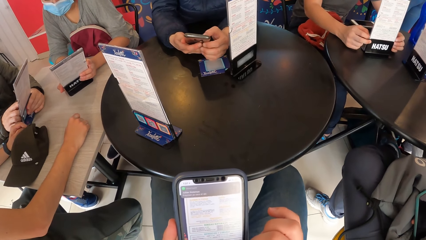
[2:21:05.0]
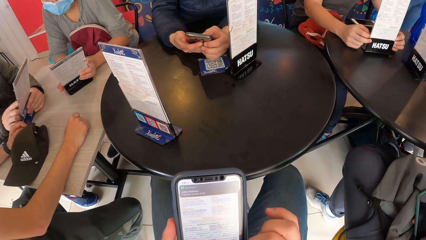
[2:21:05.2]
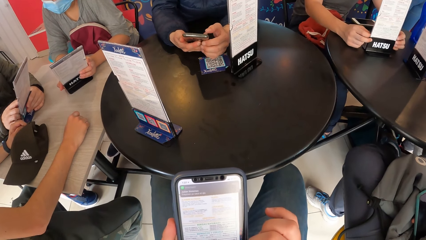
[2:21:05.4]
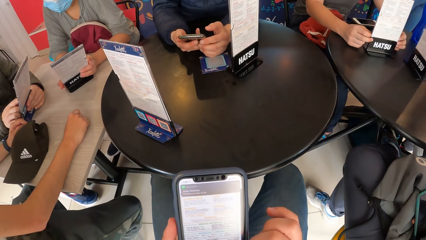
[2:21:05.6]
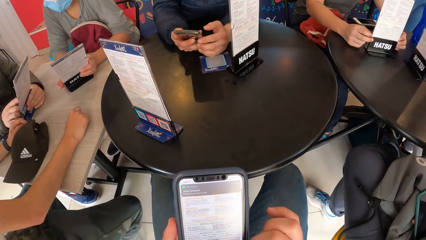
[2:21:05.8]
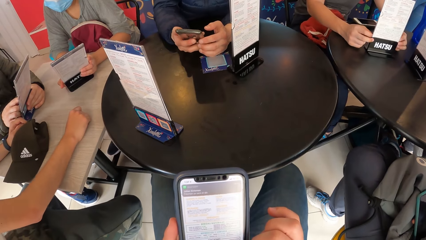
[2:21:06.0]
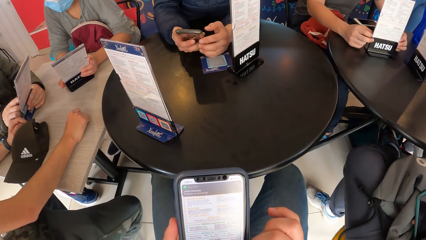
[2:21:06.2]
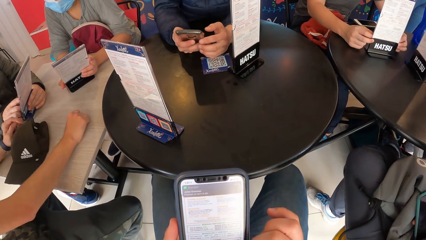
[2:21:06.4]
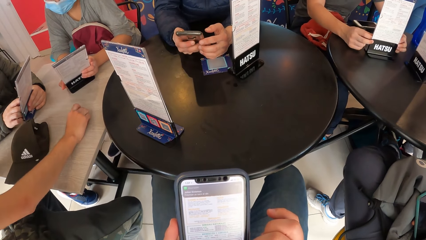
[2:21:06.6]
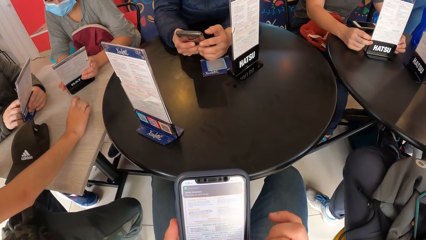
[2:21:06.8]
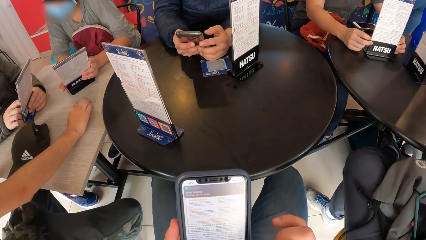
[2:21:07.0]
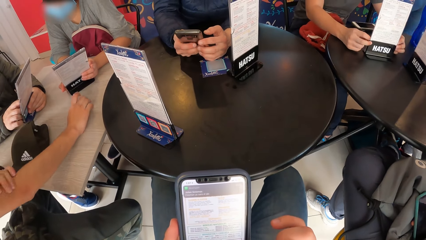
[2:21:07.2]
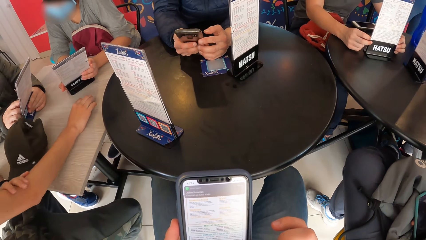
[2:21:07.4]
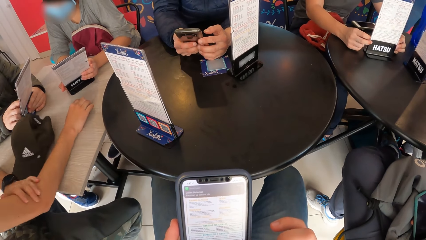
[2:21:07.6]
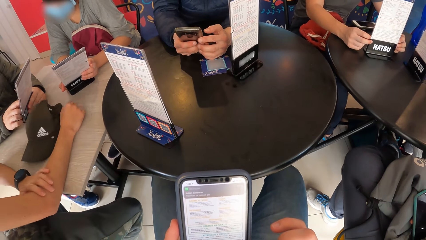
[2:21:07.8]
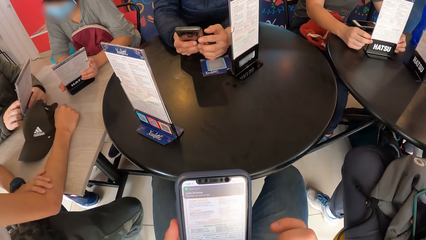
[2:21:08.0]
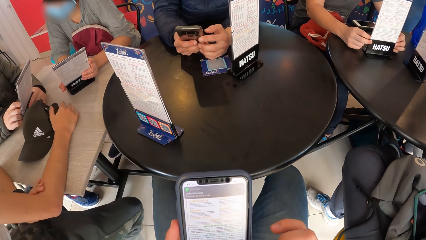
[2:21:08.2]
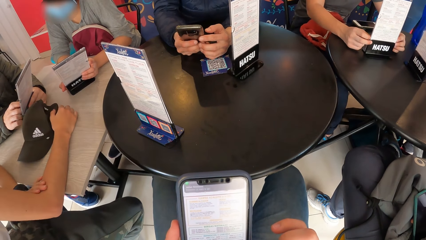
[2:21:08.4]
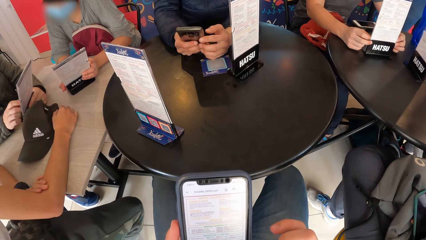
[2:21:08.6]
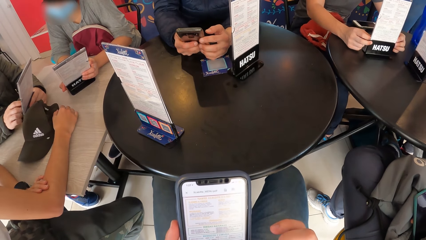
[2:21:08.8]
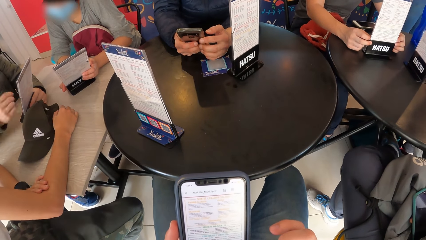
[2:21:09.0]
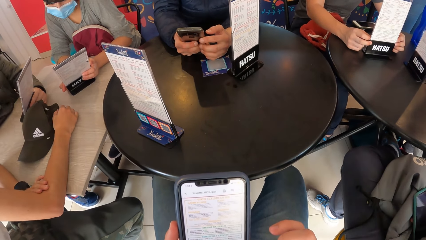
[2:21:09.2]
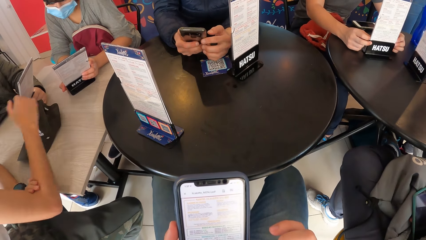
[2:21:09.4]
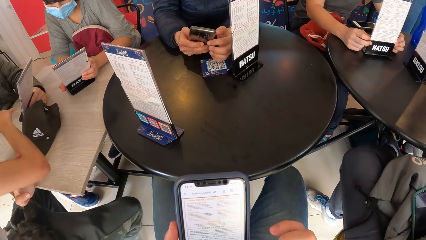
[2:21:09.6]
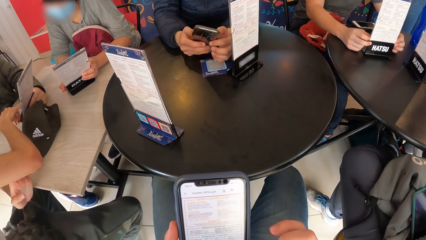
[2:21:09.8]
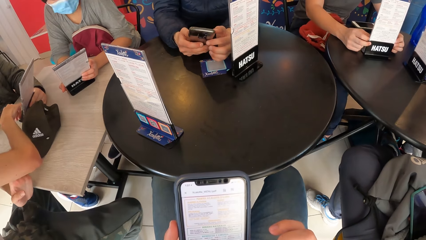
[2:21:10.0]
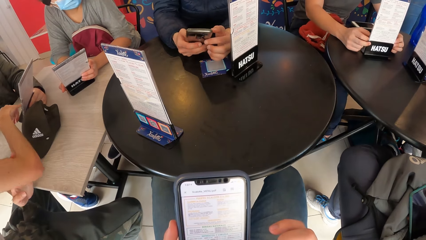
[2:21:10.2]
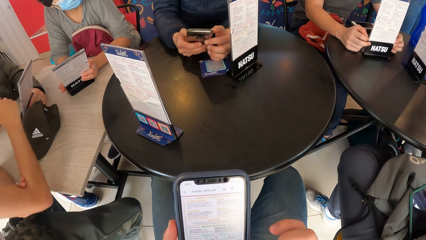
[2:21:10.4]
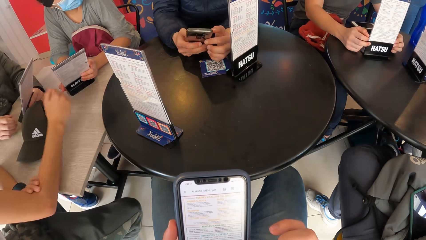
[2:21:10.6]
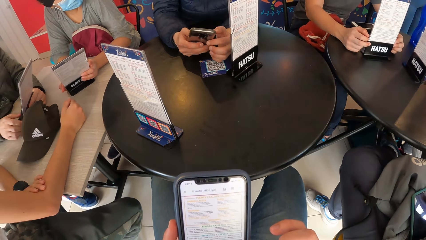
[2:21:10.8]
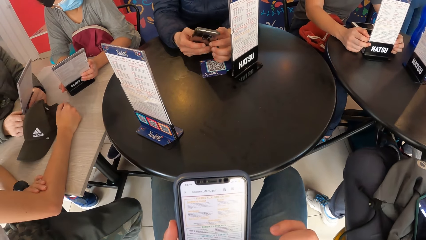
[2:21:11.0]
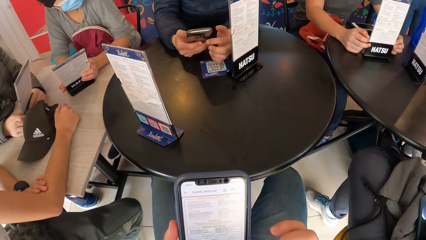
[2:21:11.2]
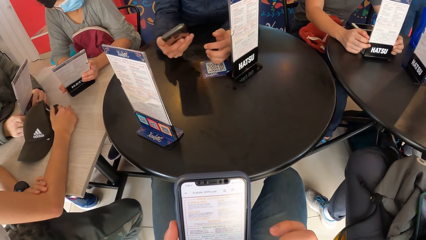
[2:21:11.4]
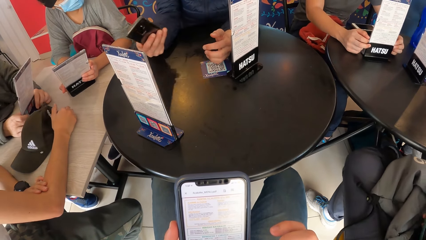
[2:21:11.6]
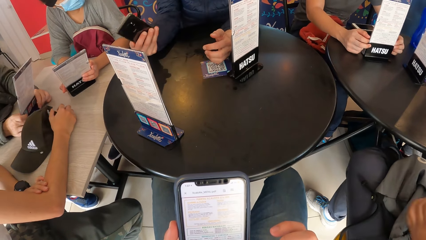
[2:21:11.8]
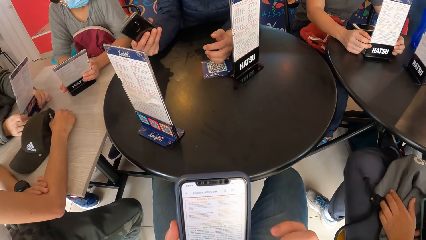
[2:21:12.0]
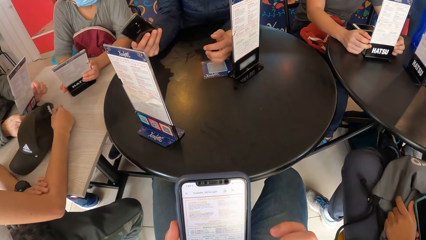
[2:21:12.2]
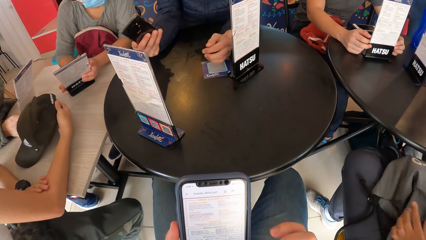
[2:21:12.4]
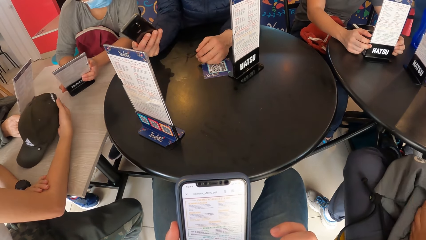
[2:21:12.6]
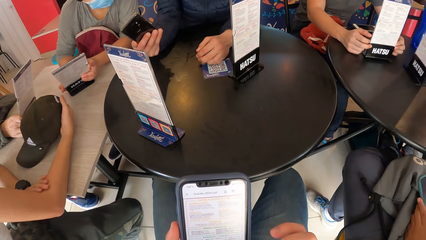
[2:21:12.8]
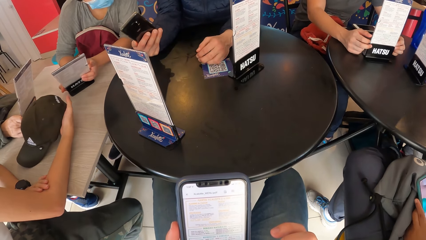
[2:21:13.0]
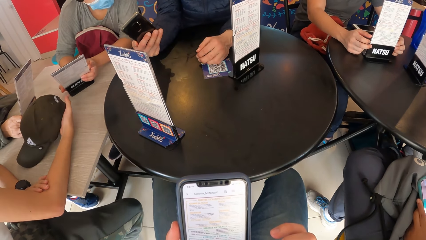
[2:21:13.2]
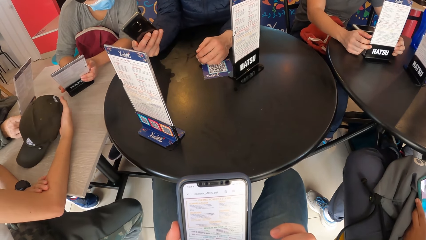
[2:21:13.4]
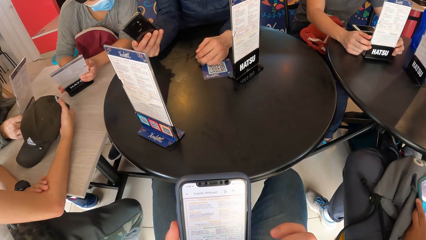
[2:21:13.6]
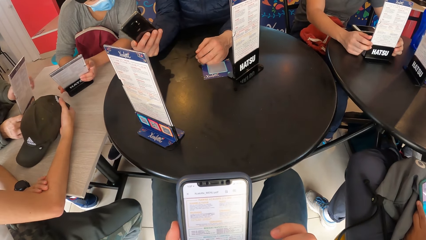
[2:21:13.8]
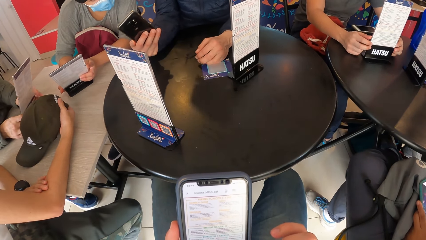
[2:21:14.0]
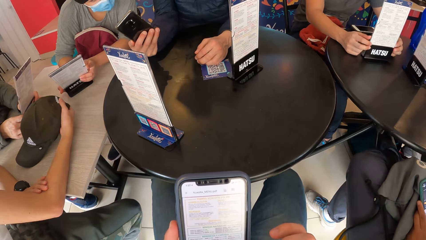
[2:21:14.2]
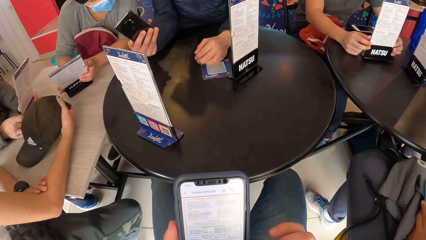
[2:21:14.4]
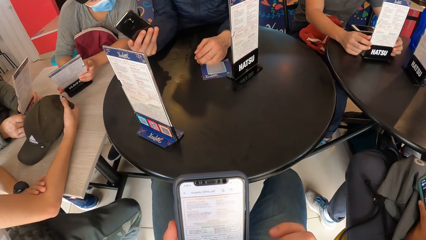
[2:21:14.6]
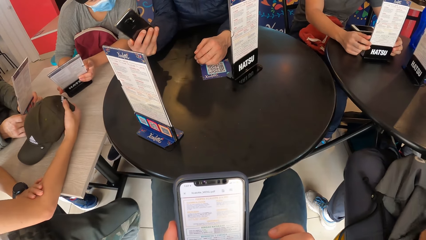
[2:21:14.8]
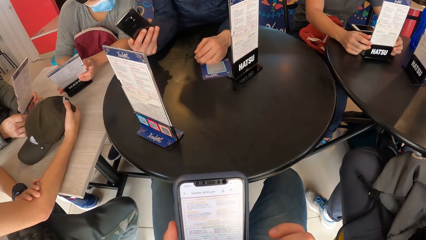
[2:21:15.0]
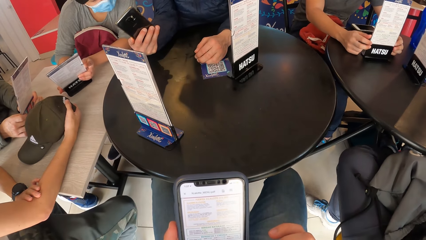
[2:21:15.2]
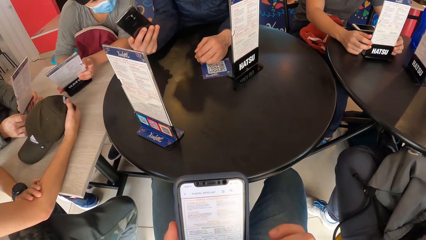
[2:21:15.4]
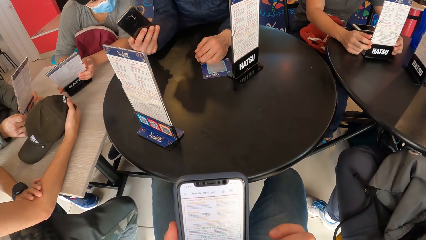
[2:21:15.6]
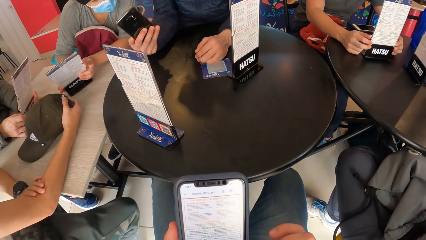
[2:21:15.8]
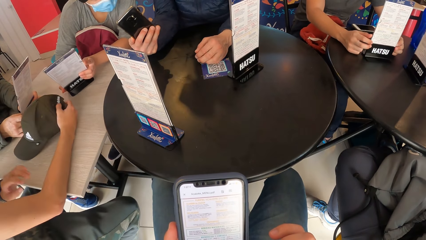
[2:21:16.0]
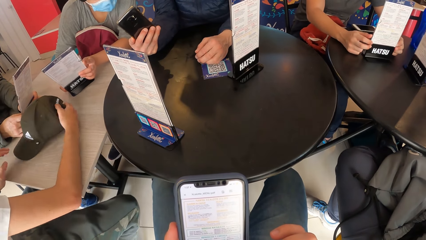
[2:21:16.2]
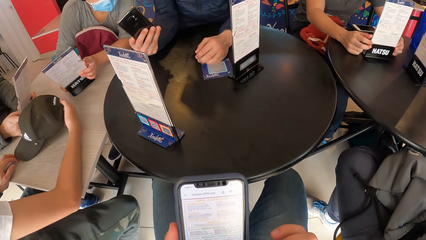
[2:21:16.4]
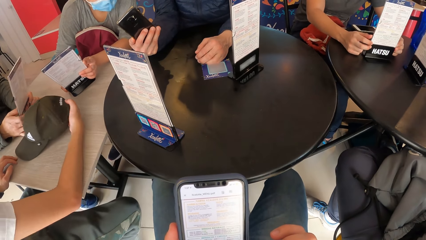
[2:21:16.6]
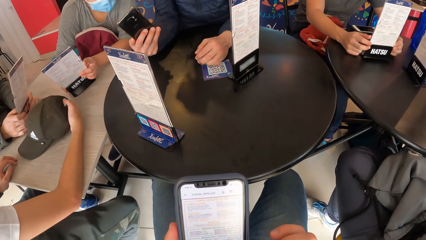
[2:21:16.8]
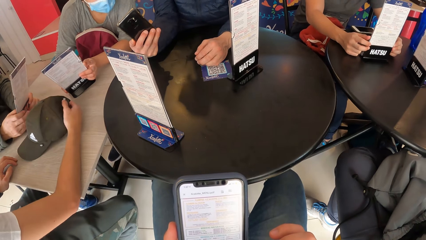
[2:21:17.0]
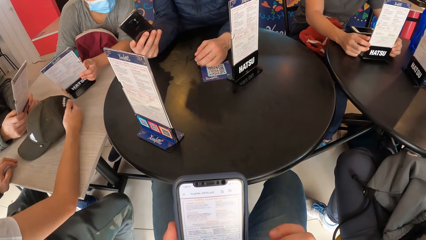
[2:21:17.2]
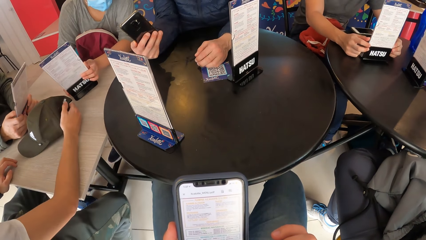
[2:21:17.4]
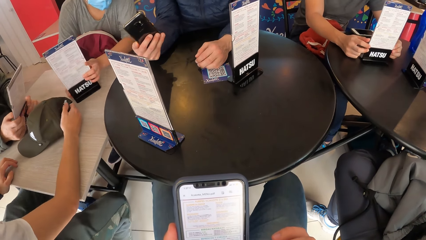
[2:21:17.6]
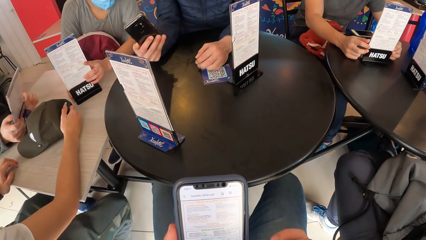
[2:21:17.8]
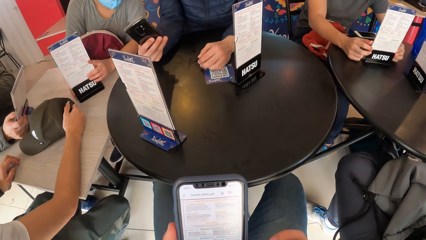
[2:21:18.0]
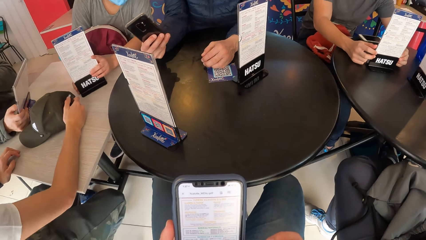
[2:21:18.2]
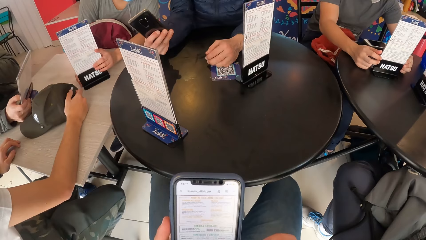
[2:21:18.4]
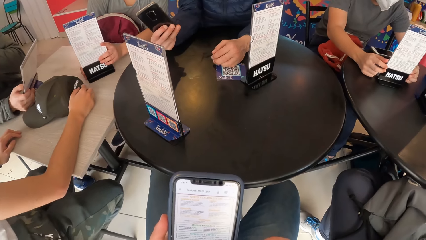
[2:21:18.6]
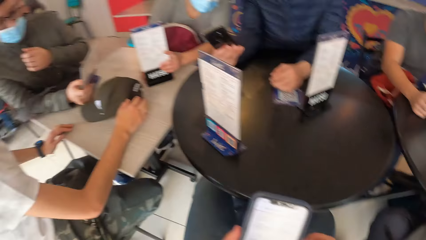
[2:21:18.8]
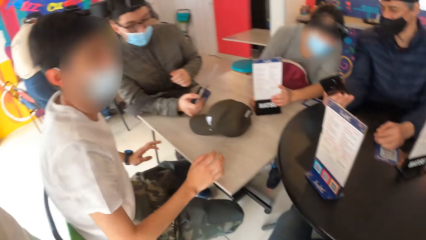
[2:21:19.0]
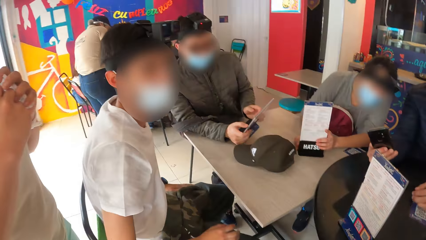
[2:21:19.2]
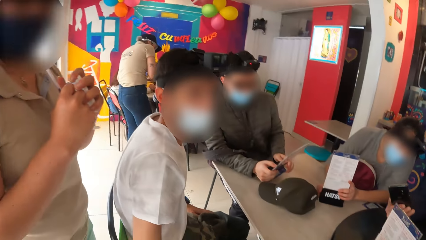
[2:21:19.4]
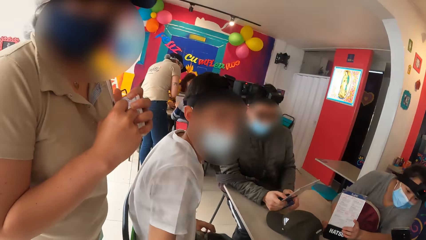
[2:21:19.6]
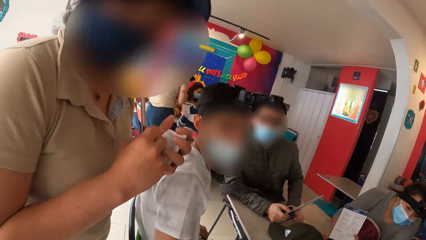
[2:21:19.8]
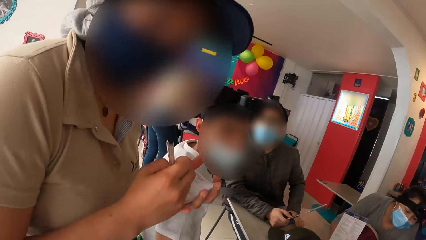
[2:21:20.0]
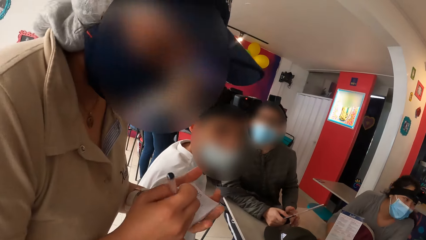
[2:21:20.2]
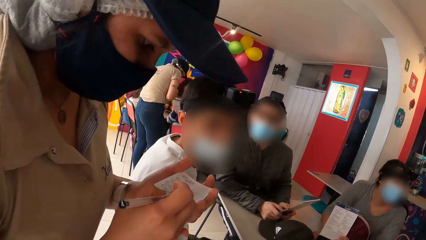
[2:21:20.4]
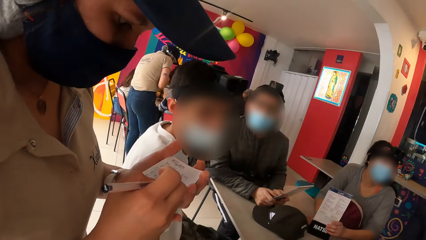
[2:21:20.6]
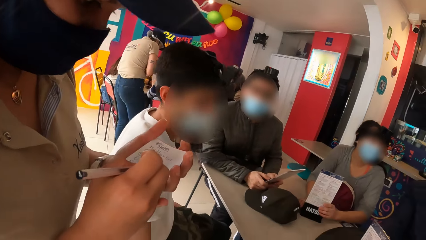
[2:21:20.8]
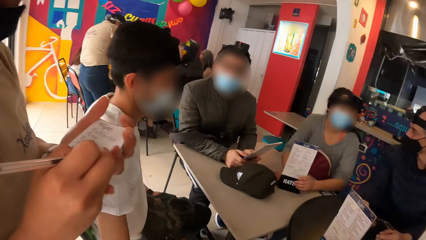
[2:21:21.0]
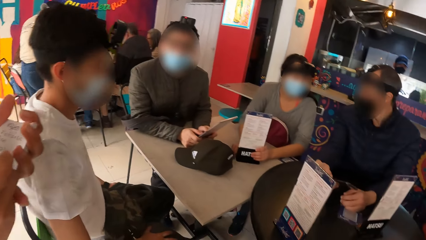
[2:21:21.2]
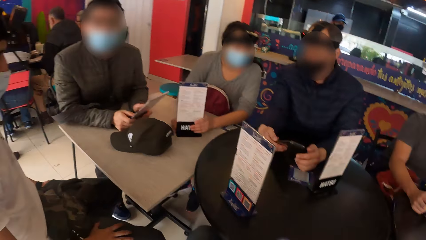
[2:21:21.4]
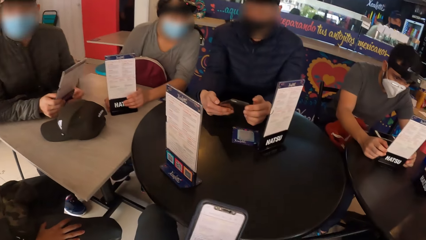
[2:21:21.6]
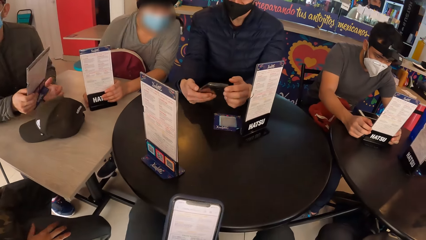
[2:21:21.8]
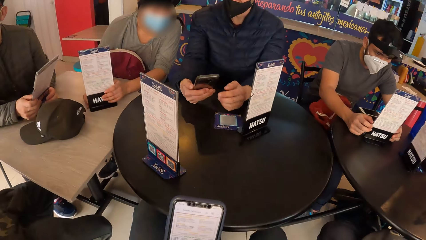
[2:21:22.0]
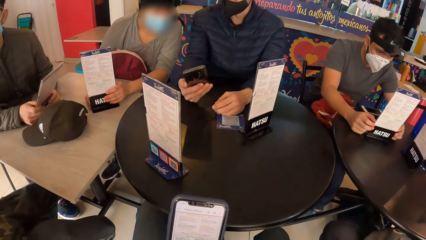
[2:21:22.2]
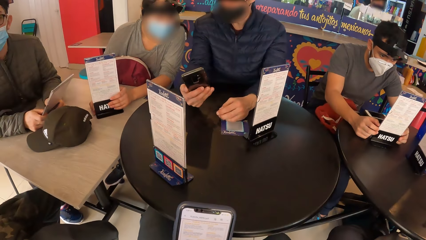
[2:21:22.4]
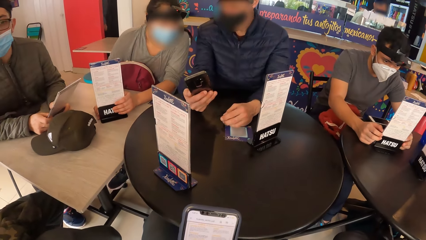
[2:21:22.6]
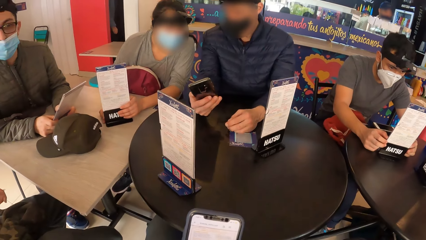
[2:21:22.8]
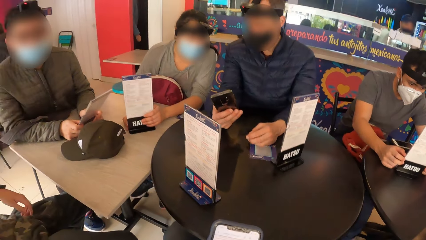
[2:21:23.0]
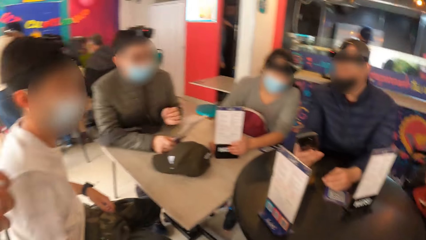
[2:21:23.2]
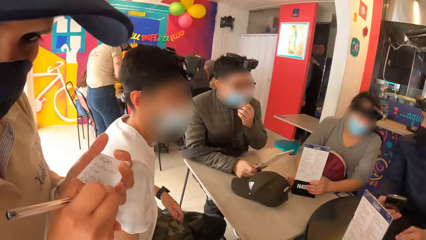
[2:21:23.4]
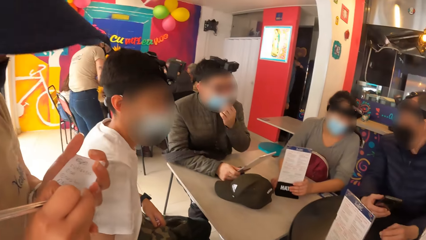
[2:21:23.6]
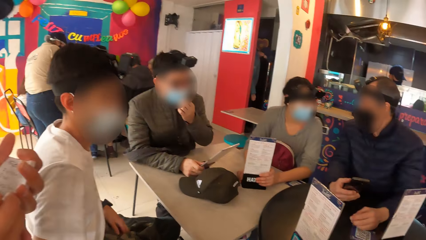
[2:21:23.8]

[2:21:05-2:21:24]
A man operates the phone in his right hand with his left hand. Another man places his left hand on his right hand on the table, touches the menu card in the left hand of a third man with his right hand, places his right hand on the table, and moves the cap on the table with his right hand. The first man interacts with a woman. Another woman moves the phone in her right hand. The second man holds the cap on the table with his right hand. The second woman places the phone in her right hand on the jacket on her legs. The third man holds the menu card on the table with his right hand. The second man places his left hand on the table. The camera wearer looks around the restaurant. A waitress interacts with the camera wearer. The waitress writes on a sheet of paper in her left hand with a pen in her right hand.
